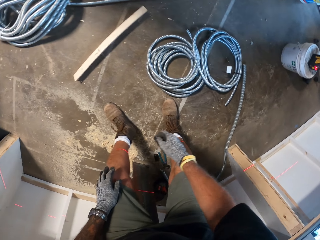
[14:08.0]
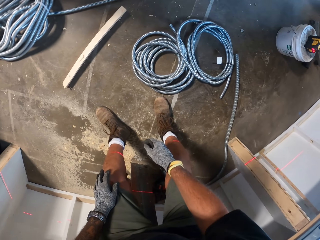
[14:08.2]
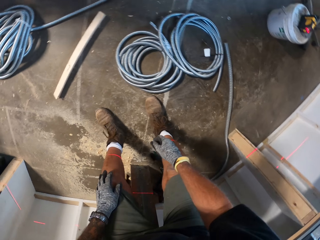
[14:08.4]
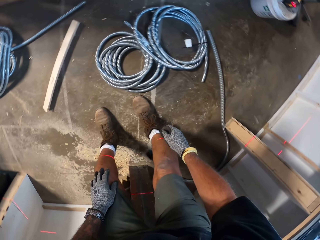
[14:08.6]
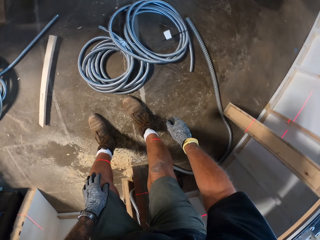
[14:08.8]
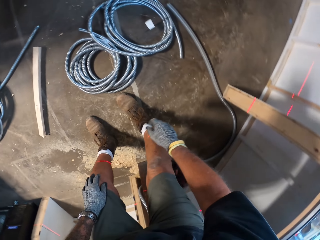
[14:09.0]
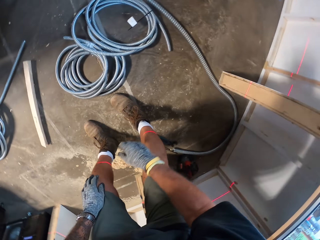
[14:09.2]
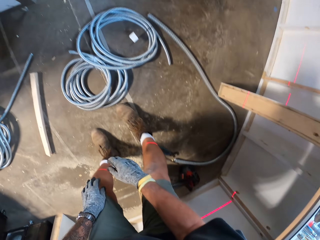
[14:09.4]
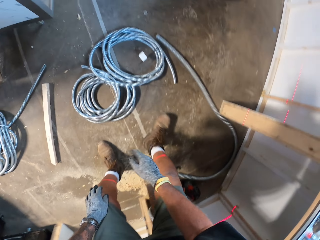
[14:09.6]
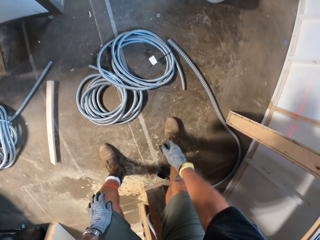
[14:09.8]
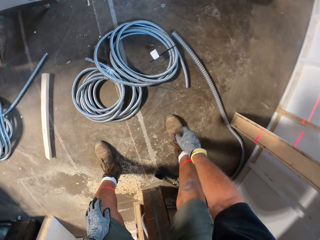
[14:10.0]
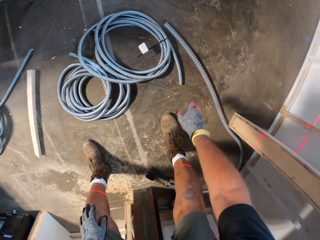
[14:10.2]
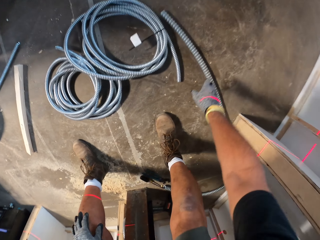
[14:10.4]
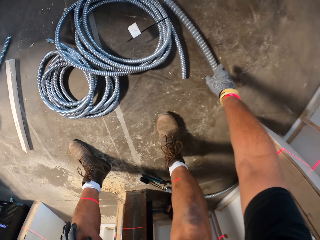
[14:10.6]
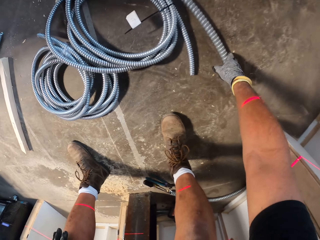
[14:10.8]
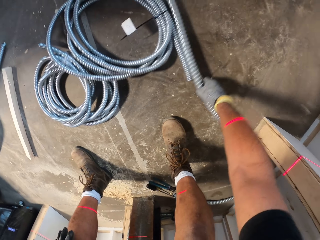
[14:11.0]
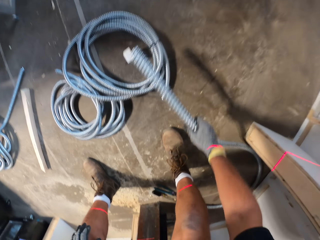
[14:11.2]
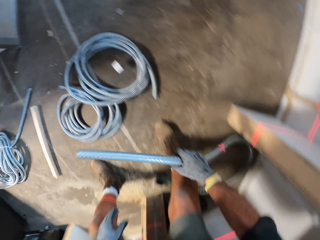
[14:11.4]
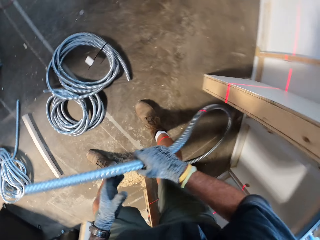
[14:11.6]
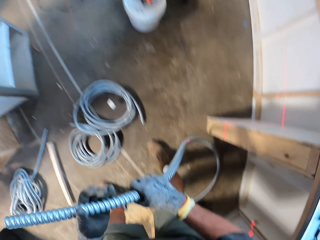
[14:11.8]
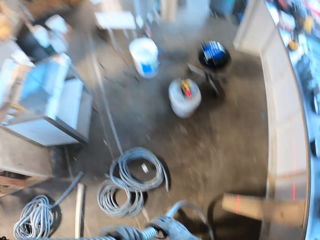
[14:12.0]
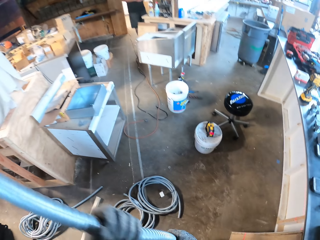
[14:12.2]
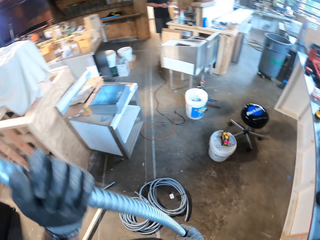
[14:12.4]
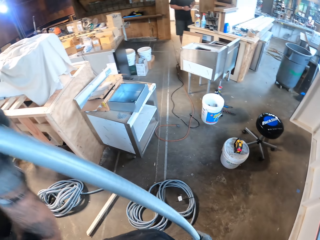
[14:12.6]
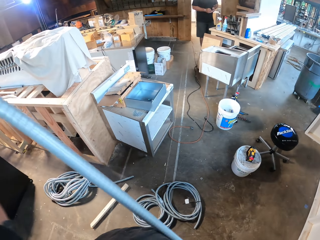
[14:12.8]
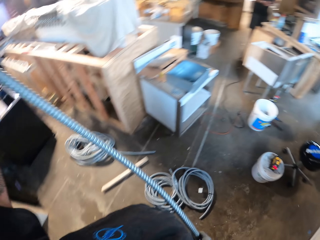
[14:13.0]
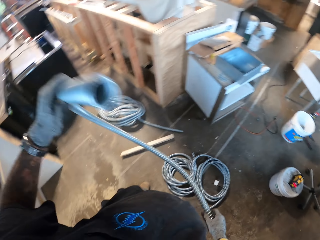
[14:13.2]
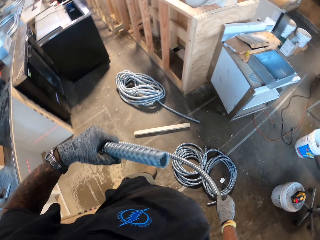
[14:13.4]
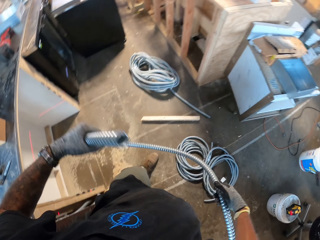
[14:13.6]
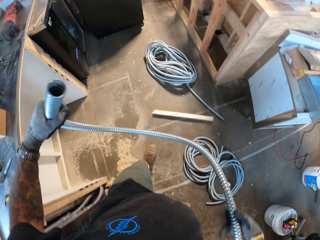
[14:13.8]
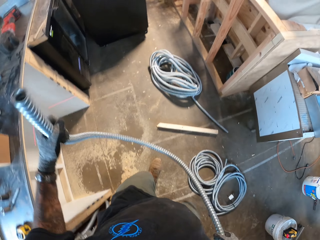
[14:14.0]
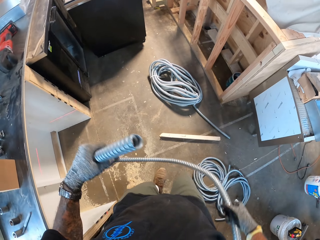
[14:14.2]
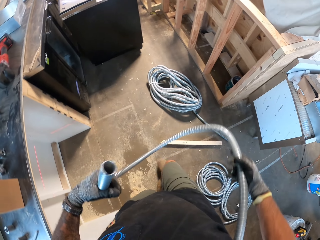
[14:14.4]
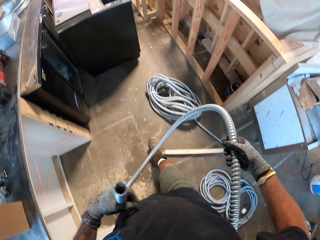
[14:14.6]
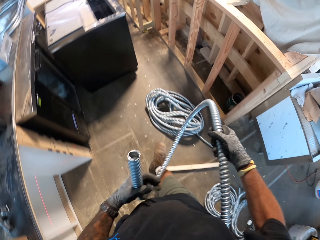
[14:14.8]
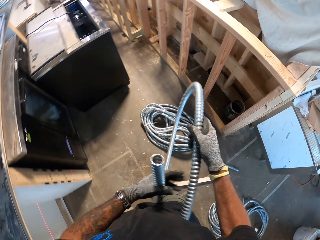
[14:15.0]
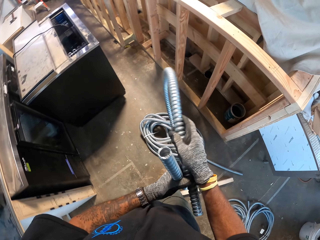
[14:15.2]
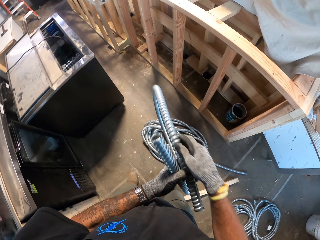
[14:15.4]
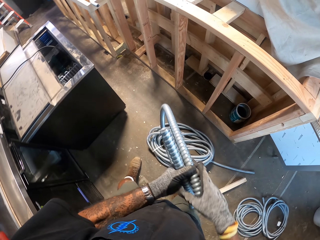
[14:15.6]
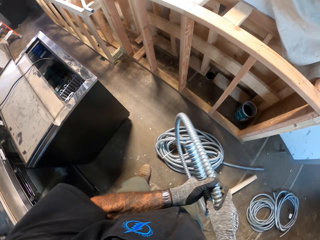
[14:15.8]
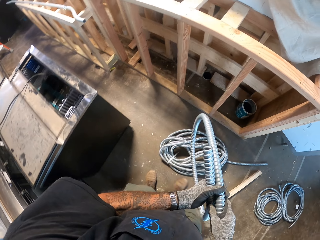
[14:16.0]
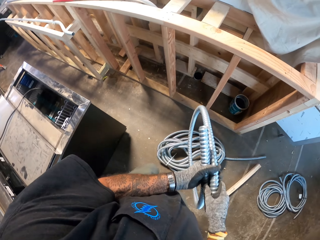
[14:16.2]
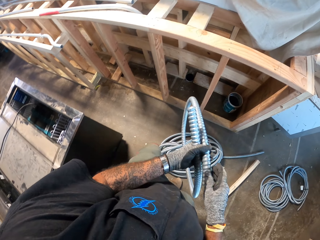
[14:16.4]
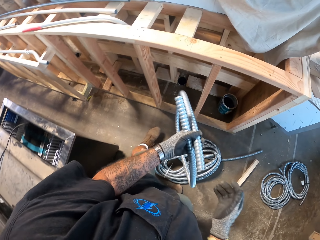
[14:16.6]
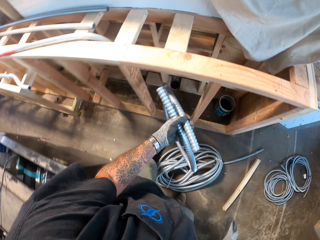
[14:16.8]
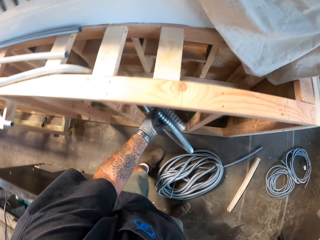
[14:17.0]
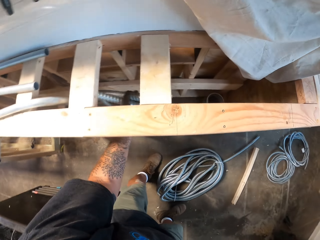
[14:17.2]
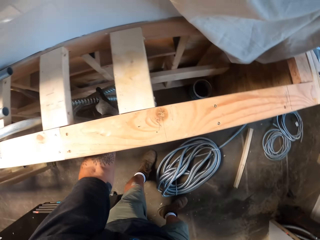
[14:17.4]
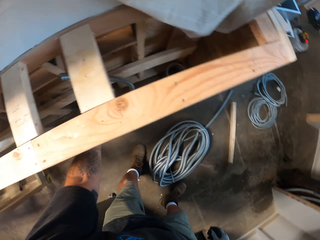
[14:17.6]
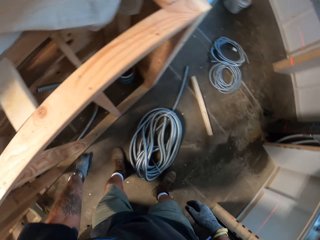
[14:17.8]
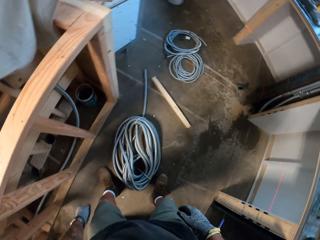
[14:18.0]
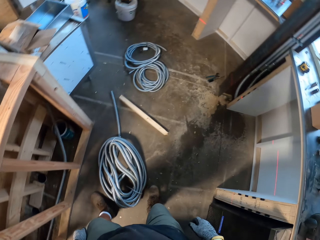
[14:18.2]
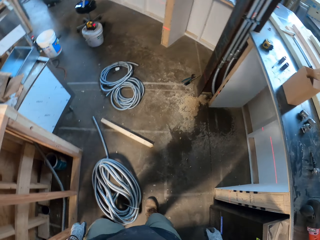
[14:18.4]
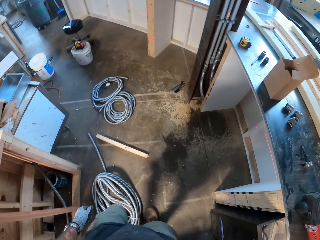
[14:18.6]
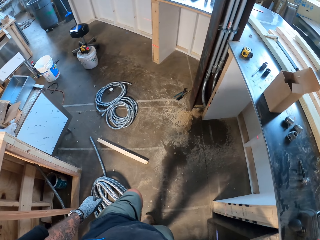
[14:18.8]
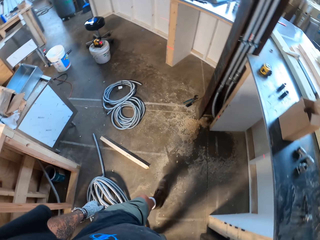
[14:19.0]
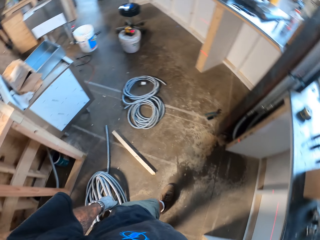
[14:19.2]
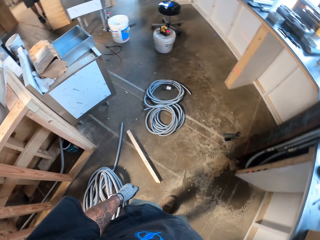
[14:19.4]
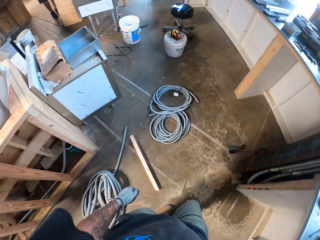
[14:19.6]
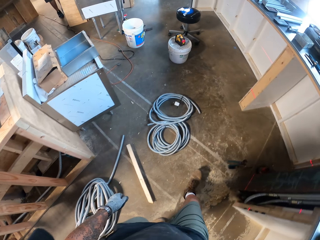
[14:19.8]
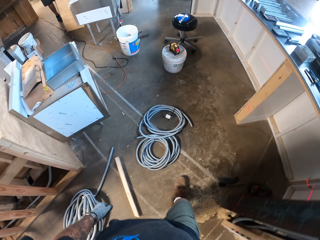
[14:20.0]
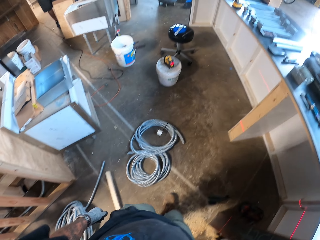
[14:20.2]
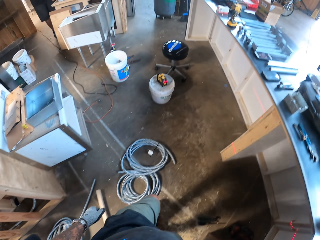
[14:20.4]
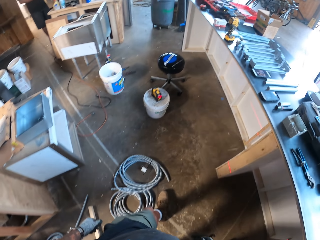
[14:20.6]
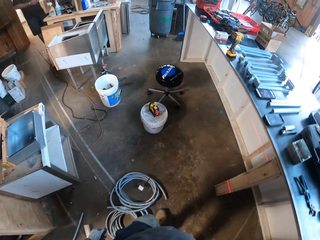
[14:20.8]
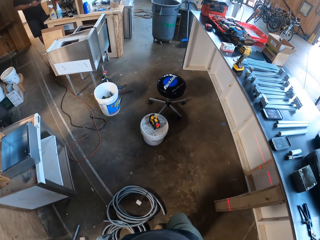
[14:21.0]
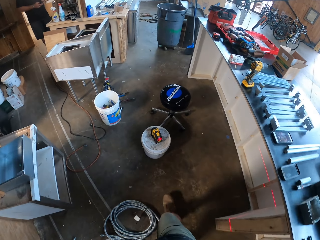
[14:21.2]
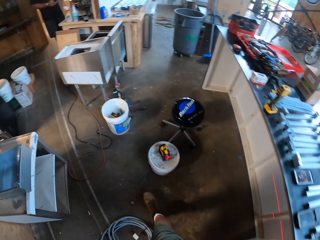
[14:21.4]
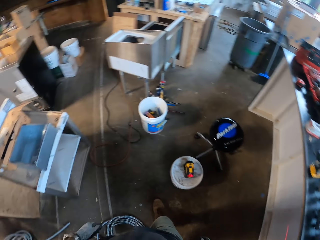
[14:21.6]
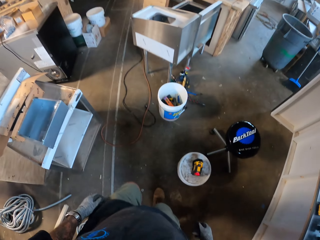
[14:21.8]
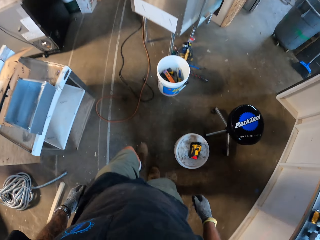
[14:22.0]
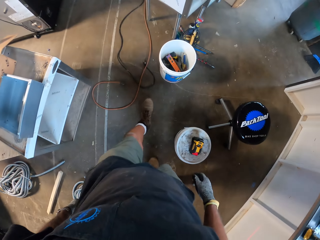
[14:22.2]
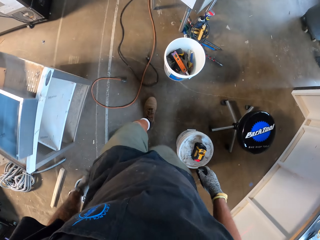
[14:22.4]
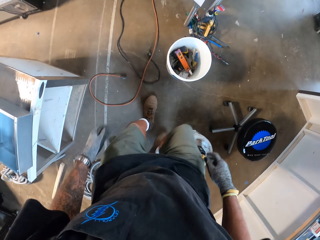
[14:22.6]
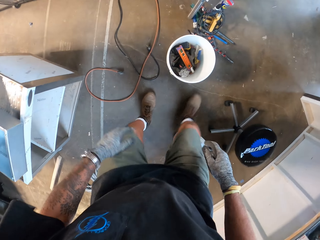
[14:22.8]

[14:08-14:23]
The camera wearer picks up the pipe from the ground. They walk around with the pipe. They put the pipe on the ground. They walk around the compound.

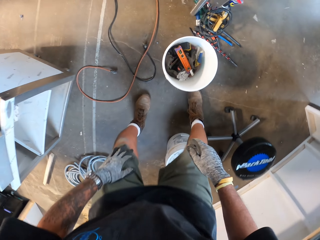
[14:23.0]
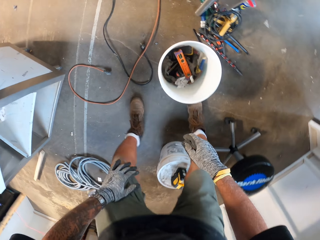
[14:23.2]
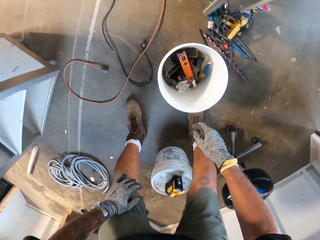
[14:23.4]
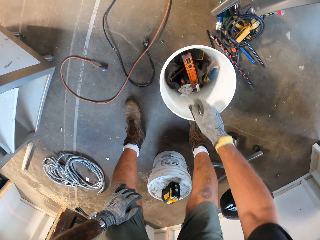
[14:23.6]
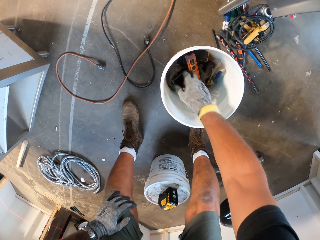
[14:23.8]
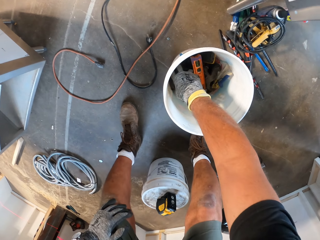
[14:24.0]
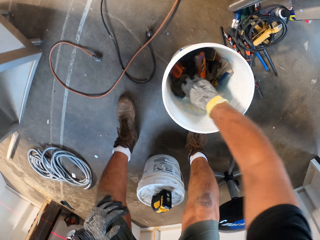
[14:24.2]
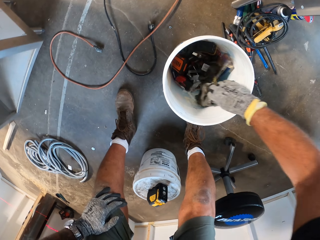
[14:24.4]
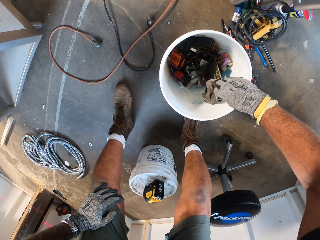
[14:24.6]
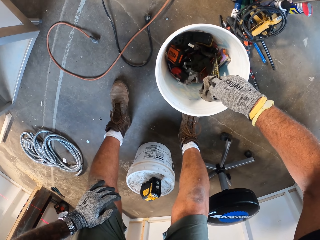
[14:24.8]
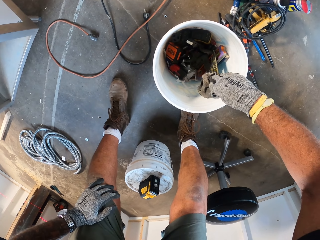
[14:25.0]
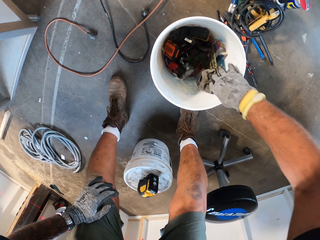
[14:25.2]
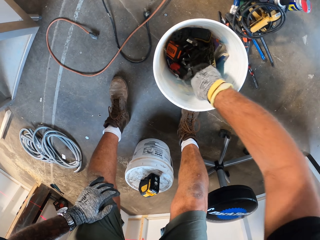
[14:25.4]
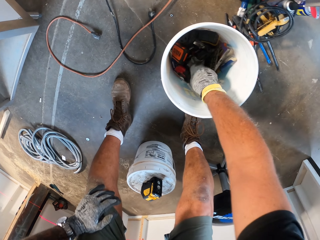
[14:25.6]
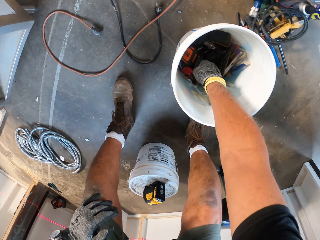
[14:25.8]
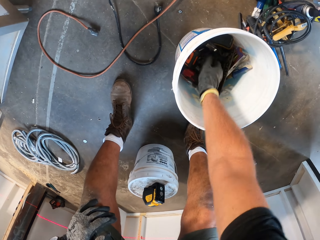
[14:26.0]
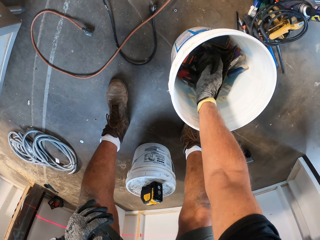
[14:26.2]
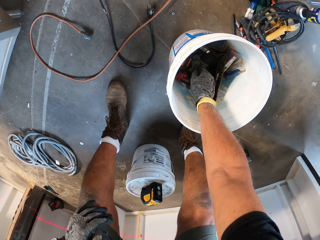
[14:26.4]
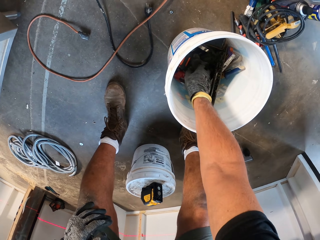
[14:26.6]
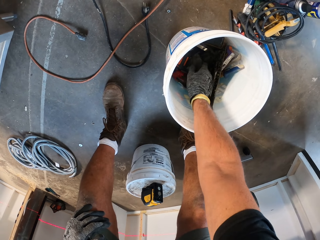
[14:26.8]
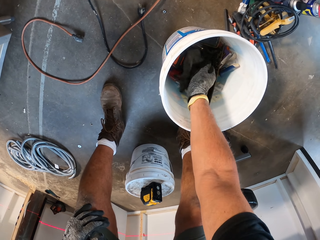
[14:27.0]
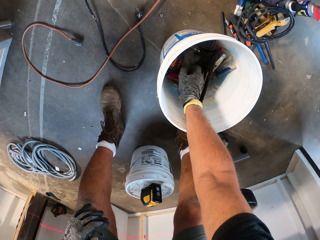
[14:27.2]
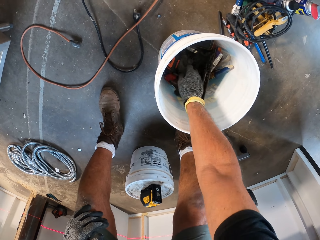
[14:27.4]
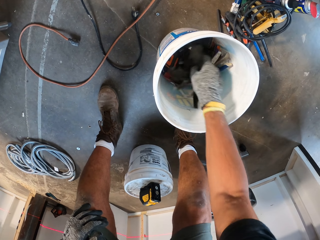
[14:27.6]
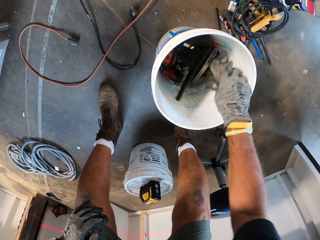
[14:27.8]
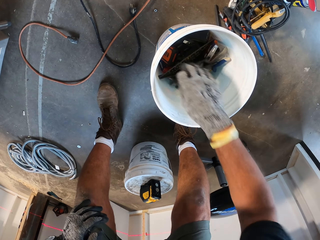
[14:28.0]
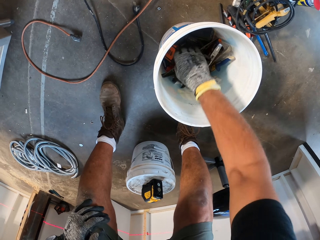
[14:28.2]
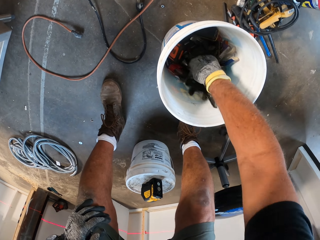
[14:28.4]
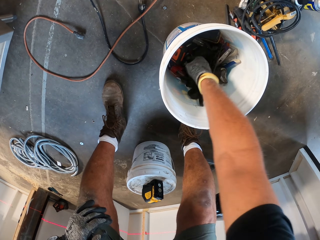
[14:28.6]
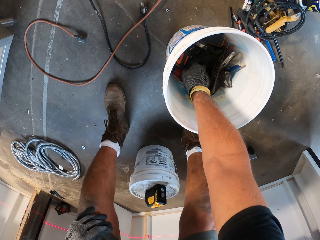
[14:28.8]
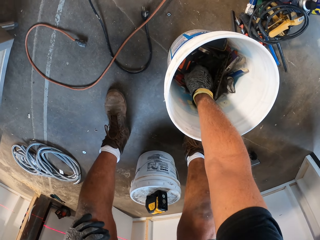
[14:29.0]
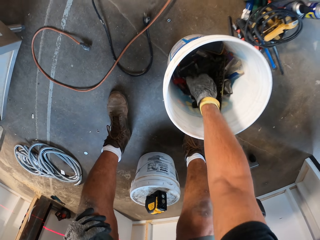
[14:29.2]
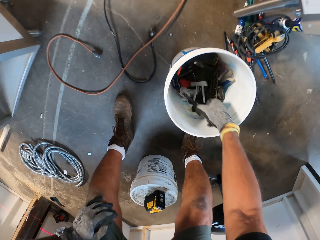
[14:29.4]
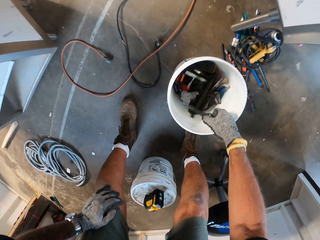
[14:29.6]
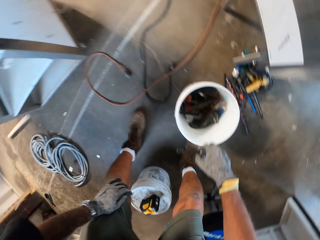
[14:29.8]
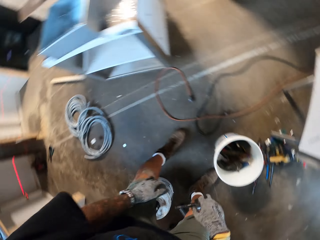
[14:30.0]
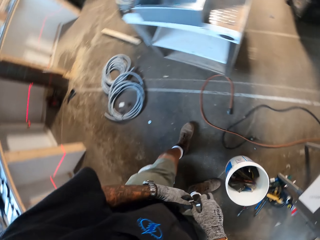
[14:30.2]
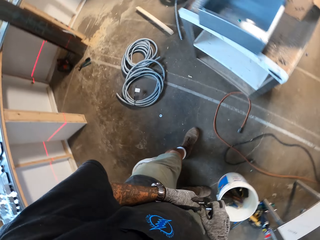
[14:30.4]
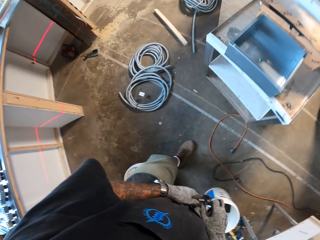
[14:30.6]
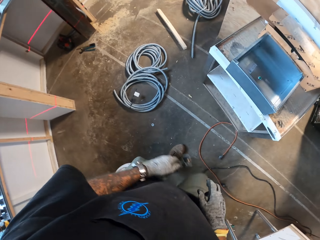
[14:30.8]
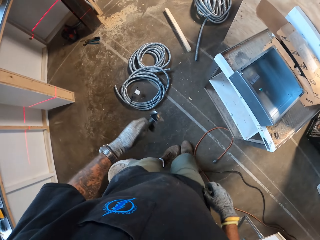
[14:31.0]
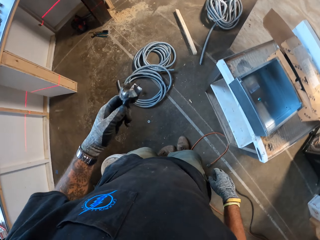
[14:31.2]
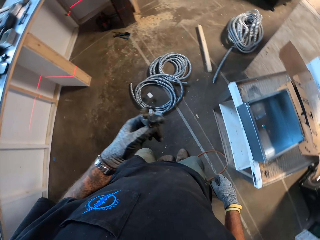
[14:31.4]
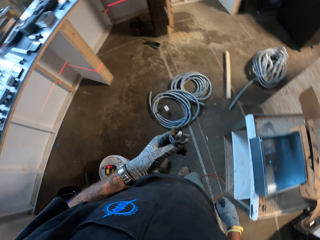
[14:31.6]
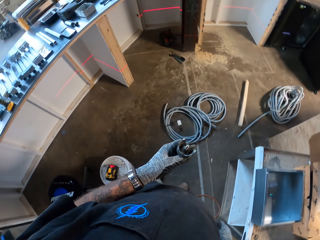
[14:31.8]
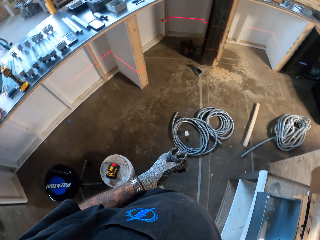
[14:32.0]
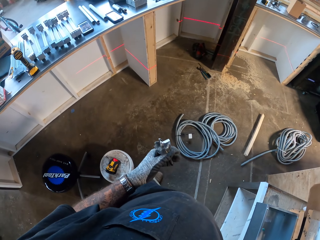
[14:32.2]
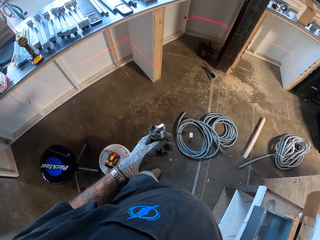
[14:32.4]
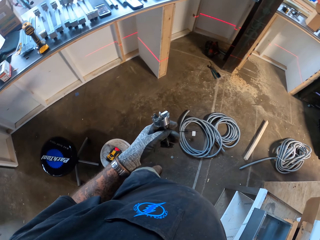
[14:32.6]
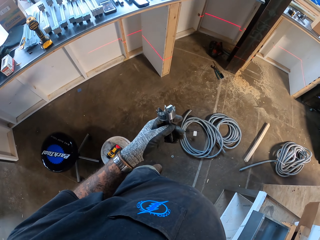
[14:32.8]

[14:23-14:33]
The camera wearer searches for something in the bucket. They hold a cloth. They hold the cloth again. They pick up the drill bit from the bucket.
